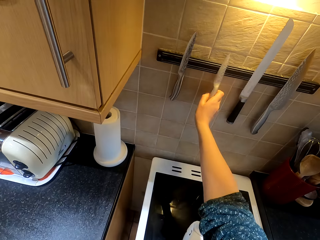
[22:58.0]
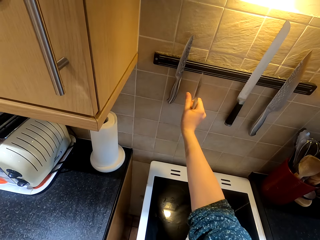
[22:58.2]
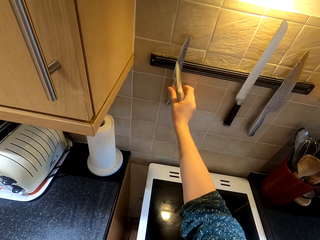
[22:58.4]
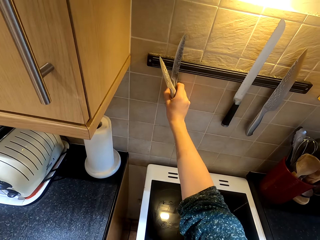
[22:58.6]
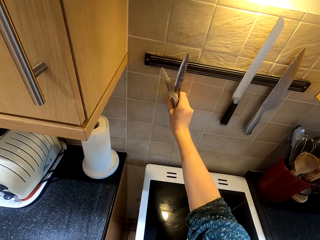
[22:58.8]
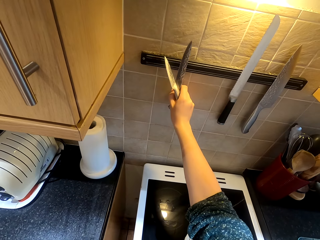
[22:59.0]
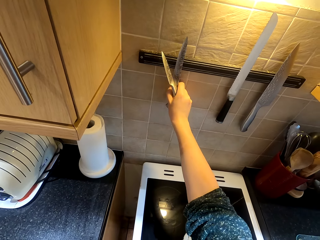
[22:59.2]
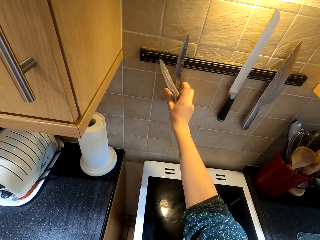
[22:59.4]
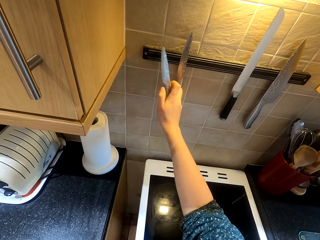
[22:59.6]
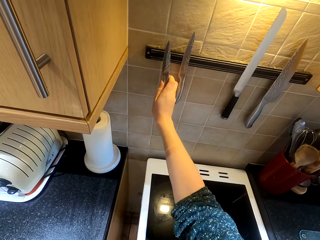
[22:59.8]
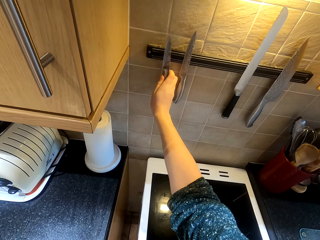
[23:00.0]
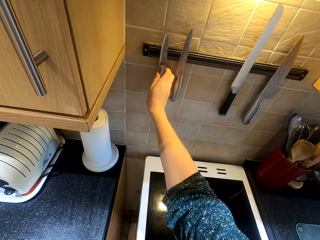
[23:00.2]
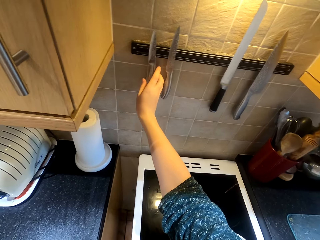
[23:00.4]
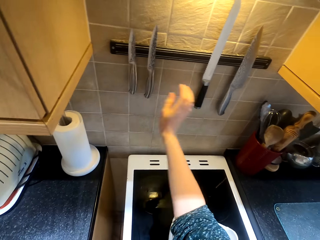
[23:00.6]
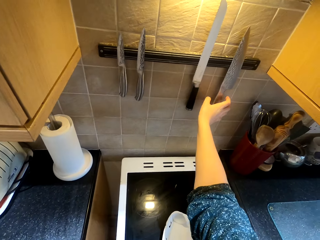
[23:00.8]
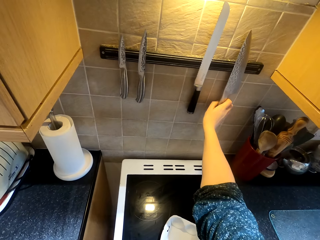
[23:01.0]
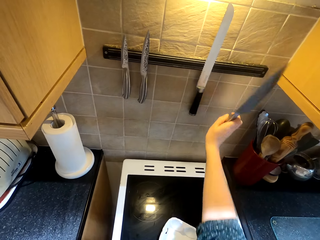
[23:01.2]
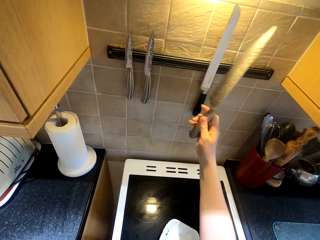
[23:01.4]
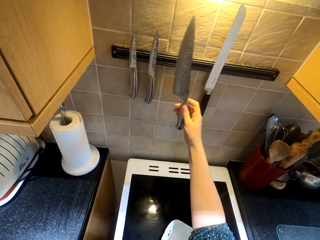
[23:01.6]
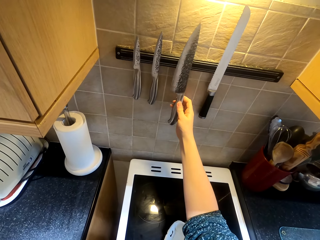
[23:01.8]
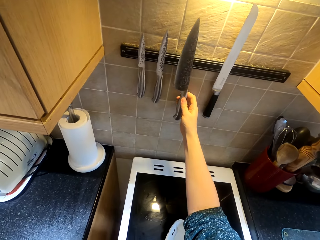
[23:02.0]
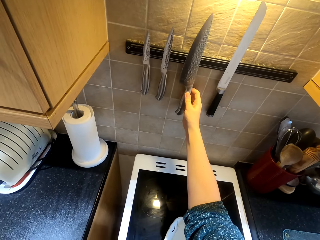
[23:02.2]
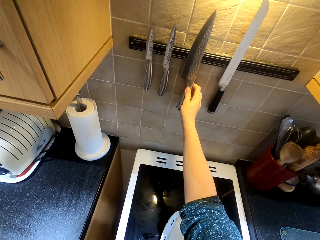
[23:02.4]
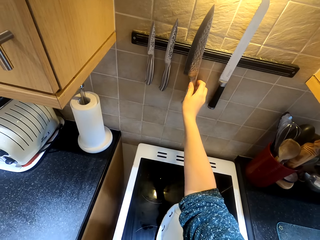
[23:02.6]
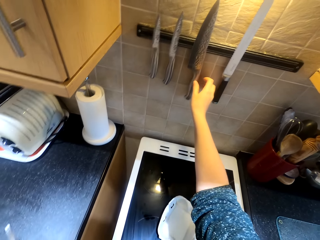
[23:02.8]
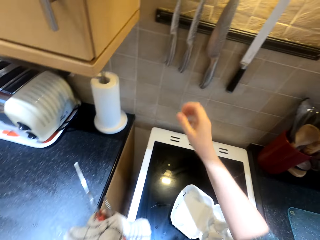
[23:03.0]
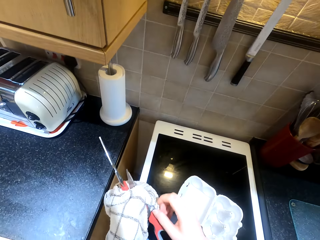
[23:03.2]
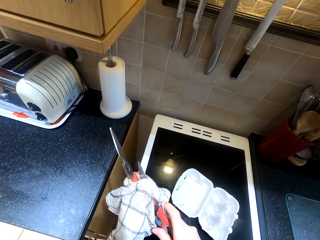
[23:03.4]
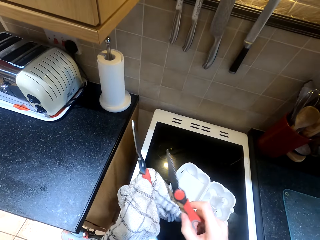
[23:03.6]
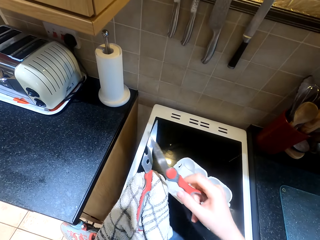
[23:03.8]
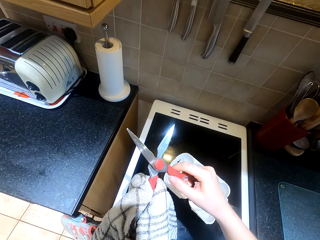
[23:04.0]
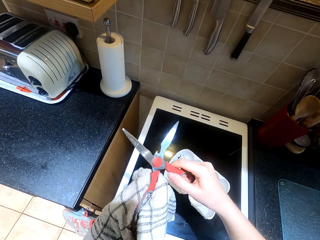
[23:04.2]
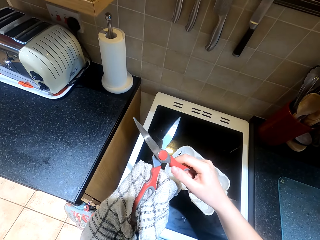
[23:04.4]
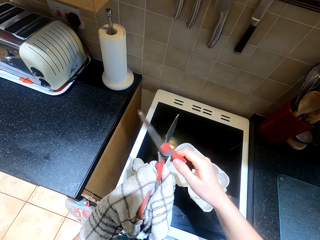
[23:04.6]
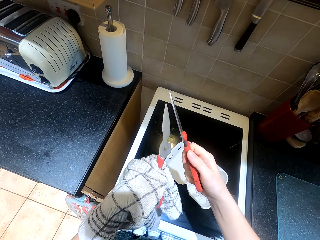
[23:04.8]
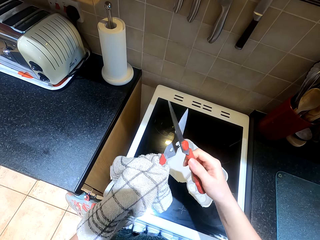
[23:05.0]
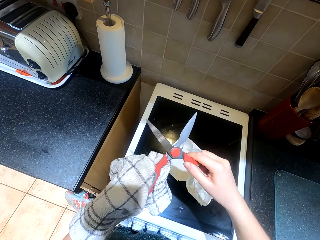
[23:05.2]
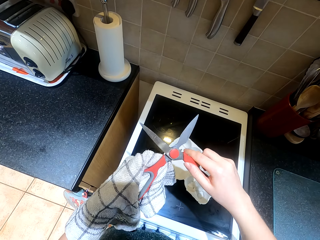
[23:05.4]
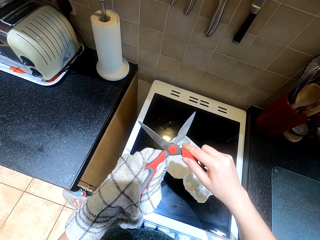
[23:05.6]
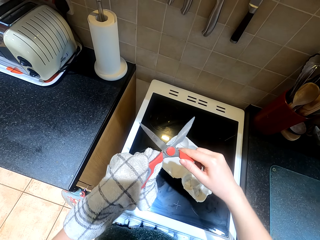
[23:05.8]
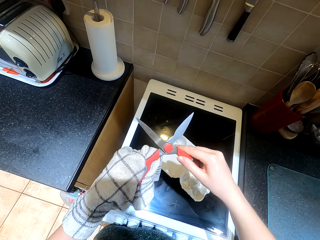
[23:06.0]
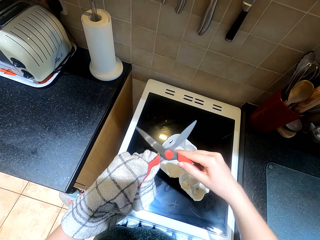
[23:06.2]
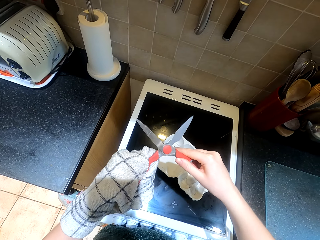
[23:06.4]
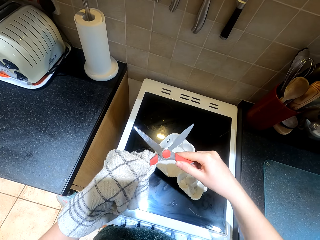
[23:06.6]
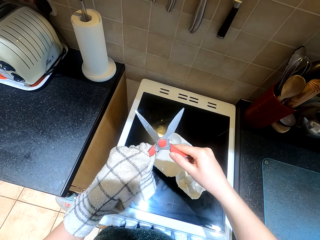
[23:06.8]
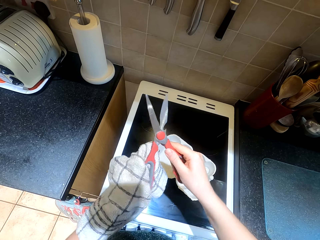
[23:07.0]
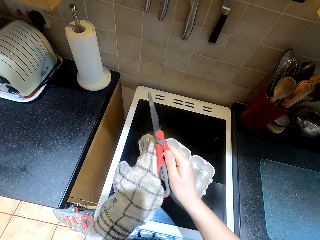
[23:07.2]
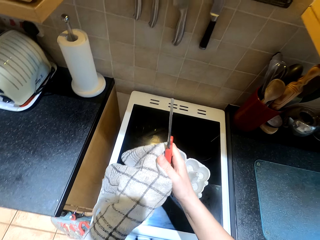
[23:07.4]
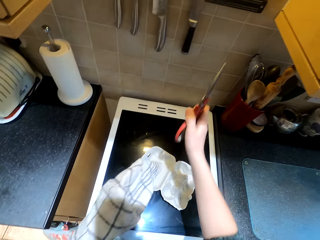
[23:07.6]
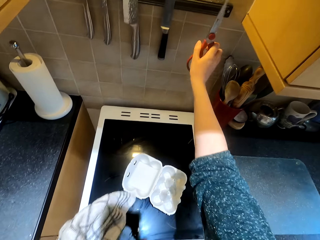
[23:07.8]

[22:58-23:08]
The camera wearer picks up a kitchen knife. They stick the knife on the magnetic knife bar. They pick up the kitchen knife and stick the knife on the magnetic knife bar. They fix the knife together. They put the pair of scissors together.

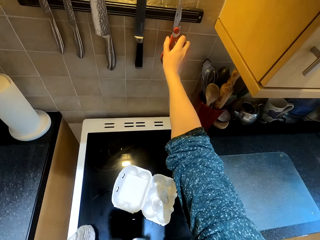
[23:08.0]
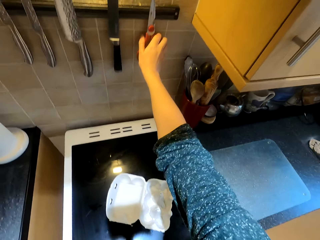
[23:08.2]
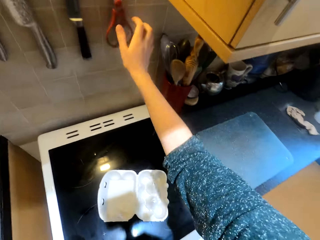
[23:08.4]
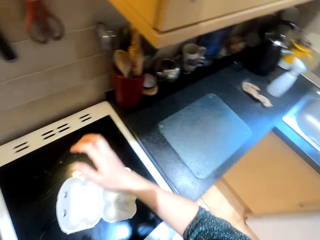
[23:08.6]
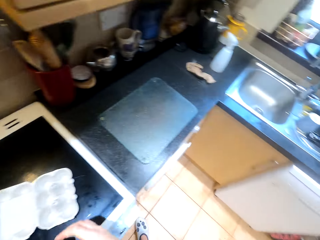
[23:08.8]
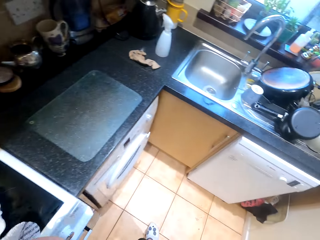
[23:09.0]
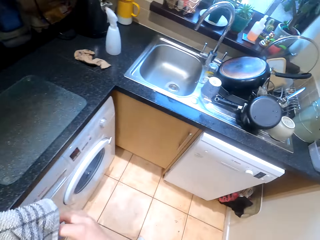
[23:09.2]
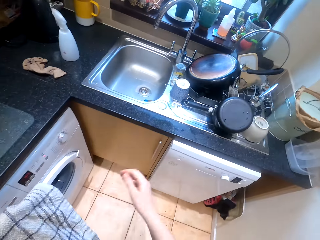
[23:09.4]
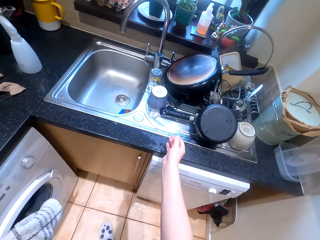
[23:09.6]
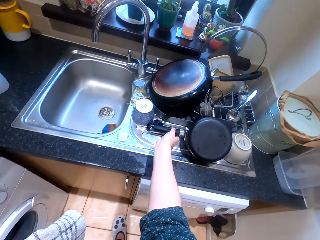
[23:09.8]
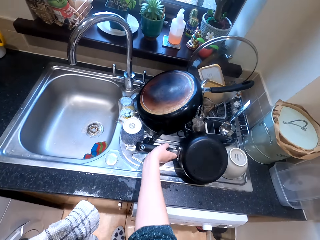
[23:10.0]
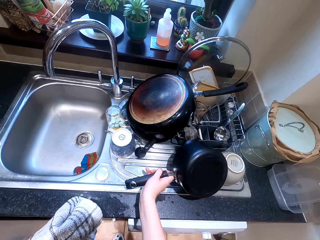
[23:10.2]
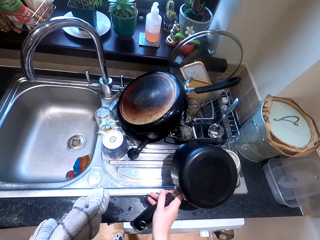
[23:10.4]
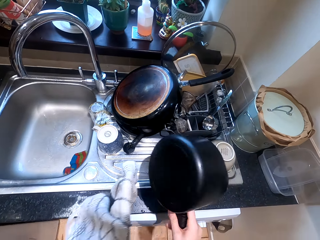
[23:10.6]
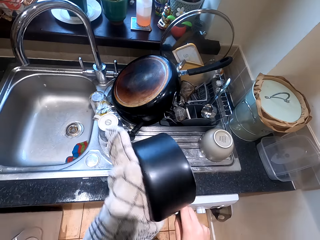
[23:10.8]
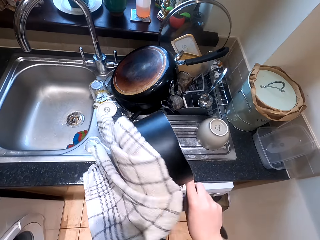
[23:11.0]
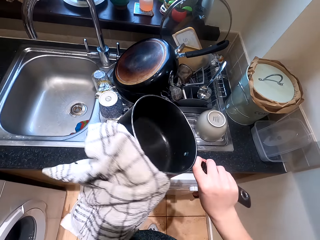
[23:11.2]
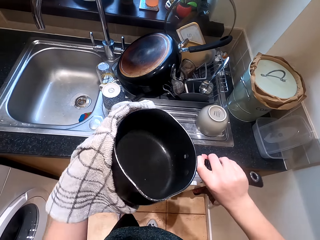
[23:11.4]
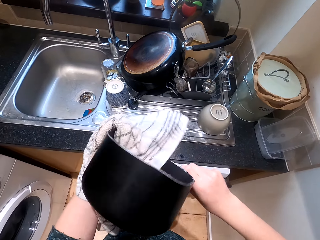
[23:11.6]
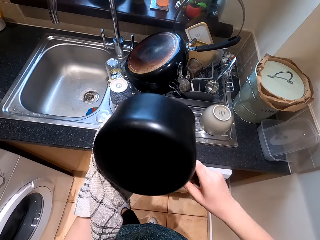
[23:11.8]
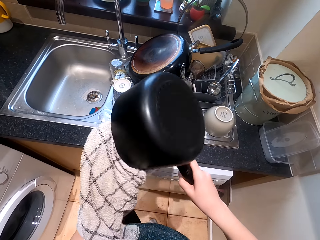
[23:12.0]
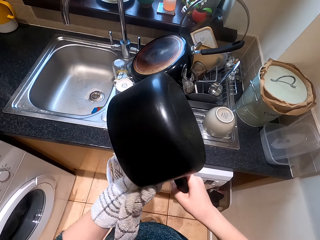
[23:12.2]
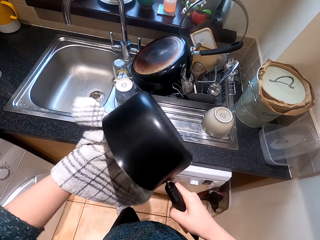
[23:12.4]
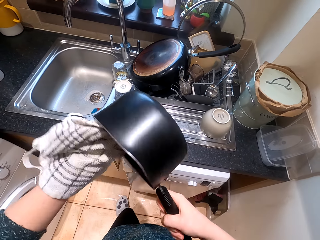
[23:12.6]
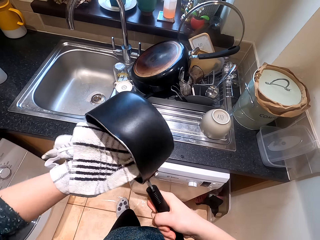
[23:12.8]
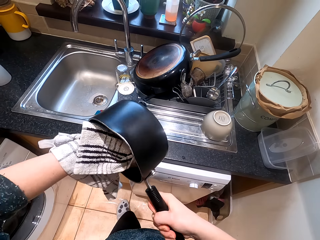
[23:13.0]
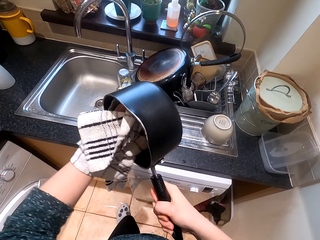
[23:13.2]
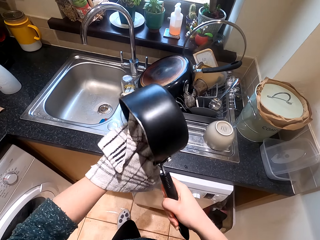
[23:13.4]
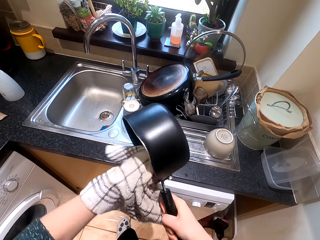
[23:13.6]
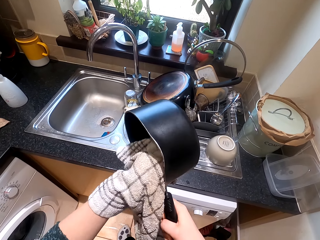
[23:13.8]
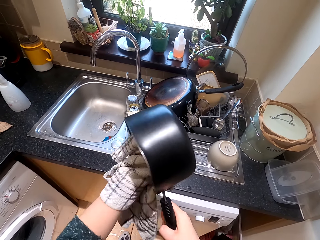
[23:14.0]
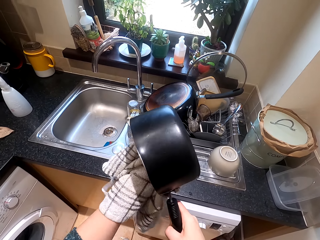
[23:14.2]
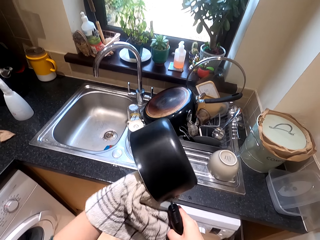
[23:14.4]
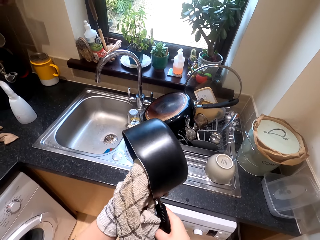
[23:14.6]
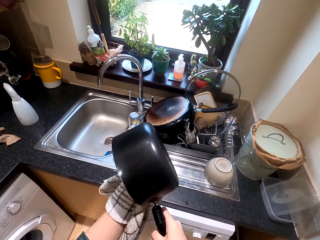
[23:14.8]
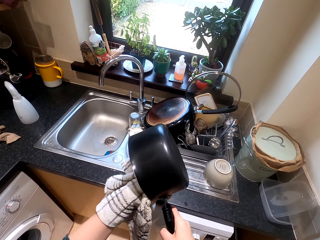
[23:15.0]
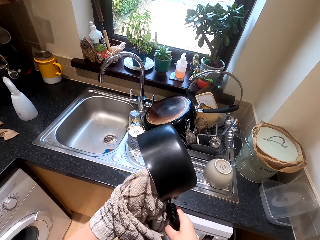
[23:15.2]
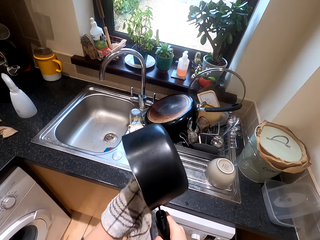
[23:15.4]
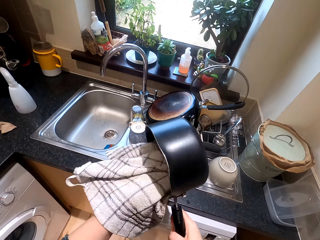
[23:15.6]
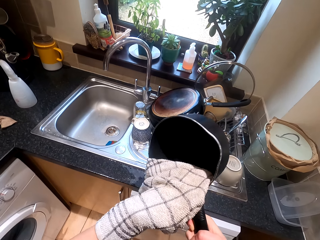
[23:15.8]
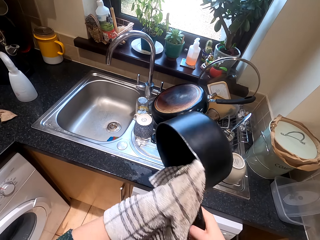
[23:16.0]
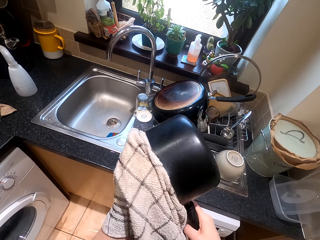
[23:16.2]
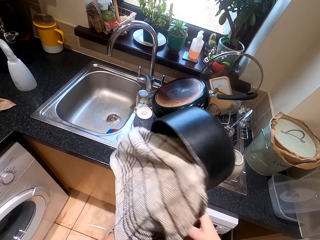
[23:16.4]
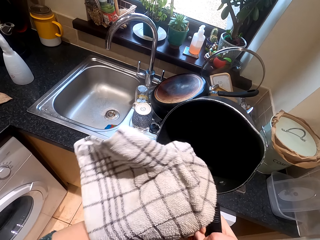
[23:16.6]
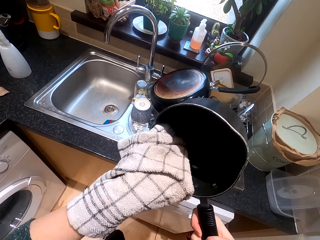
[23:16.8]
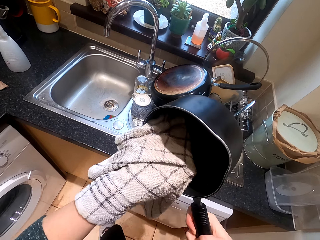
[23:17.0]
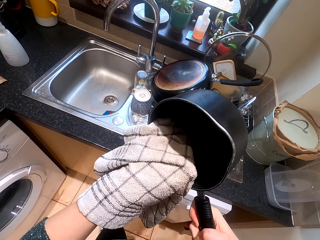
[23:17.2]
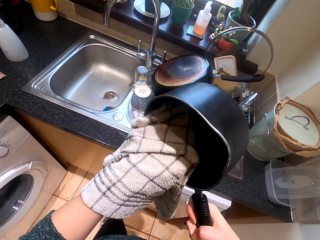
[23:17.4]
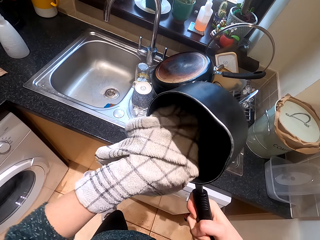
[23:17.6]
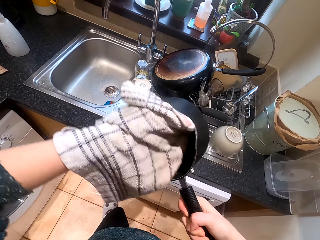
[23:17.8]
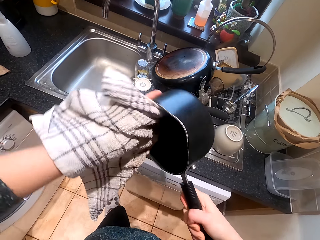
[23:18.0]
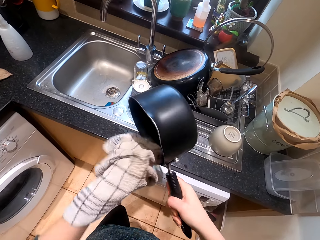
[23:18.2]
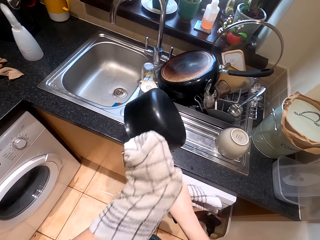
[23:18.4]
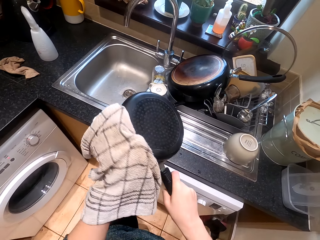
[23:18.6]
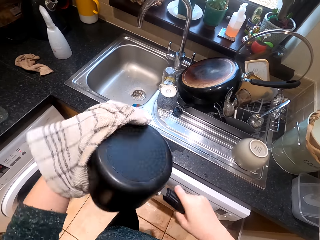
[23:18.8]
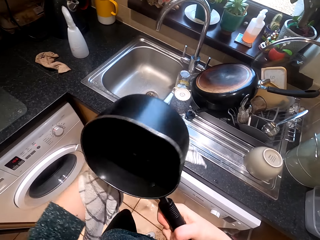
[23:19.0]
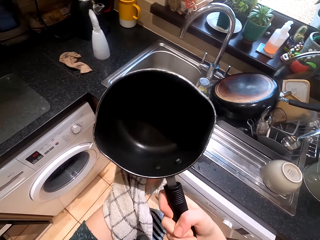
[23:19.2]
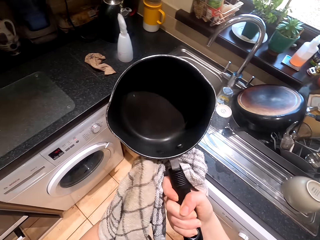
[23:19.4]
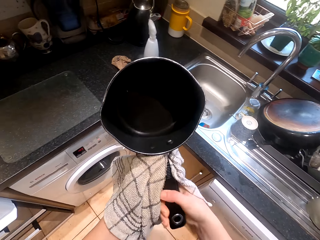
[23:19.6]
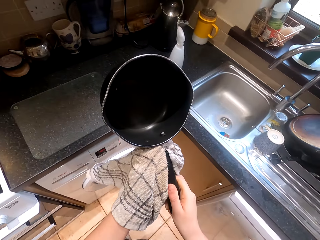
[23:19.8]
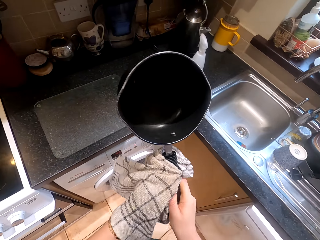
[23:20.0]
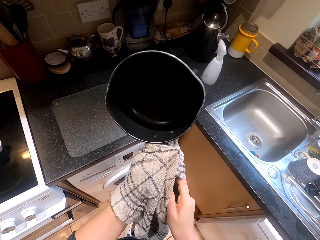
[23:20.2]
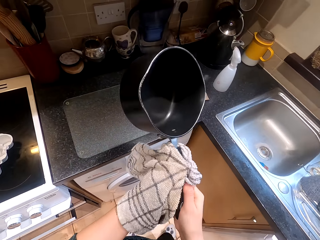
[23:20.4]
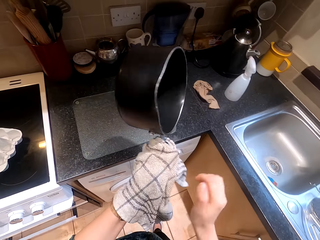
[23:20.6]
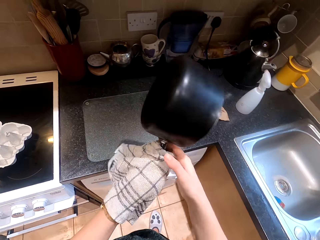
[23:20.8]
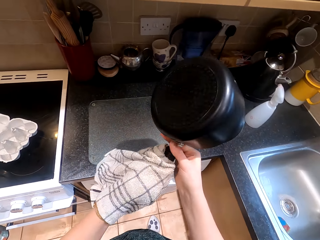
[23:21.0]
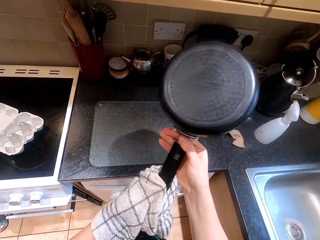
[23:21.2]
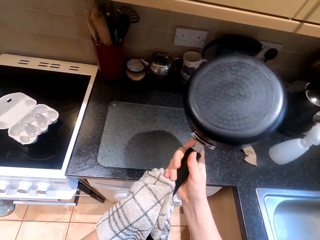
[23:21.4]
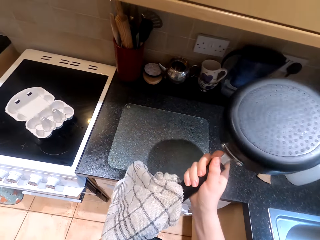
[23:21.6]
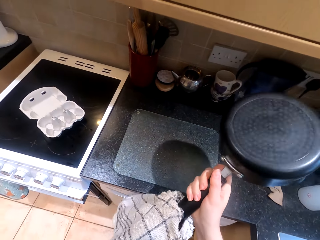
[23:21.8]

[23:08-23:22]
The camera wearer places the pair of scissors on the sticker board. They walk around the kitchen. They pick up a saucepan. They dry the saucepan with a kitchen towel. They walk around the kitchen.
